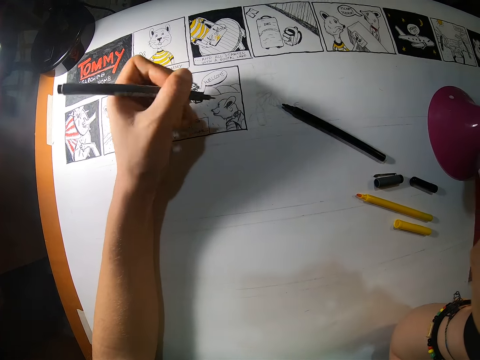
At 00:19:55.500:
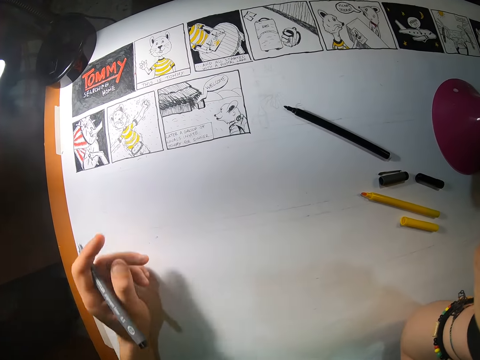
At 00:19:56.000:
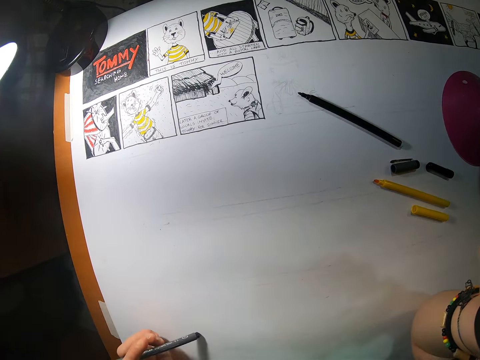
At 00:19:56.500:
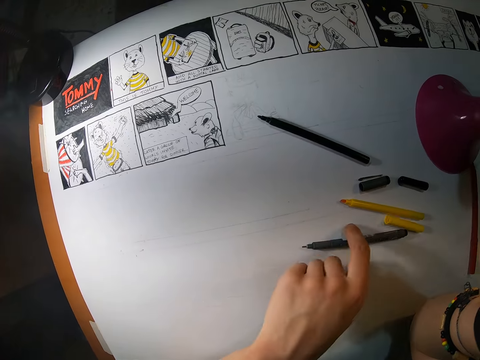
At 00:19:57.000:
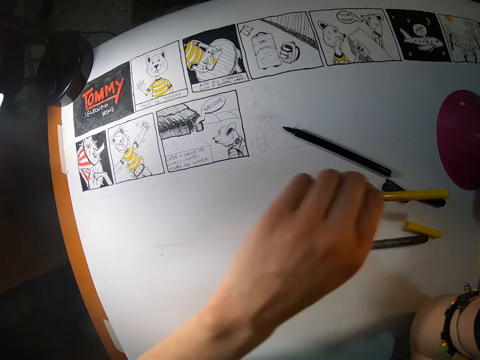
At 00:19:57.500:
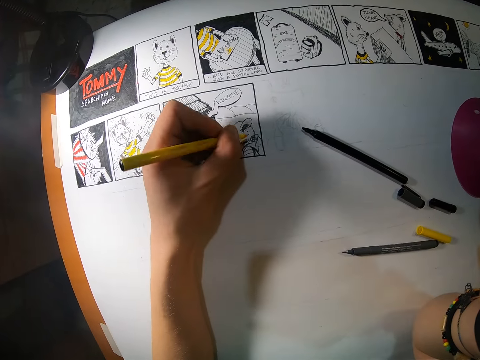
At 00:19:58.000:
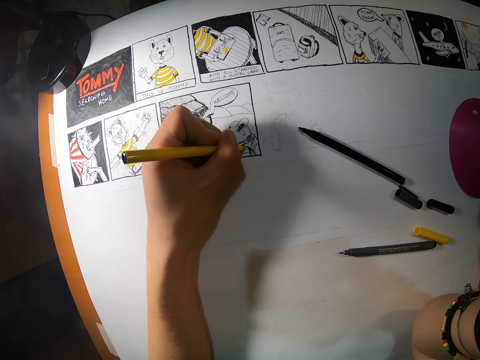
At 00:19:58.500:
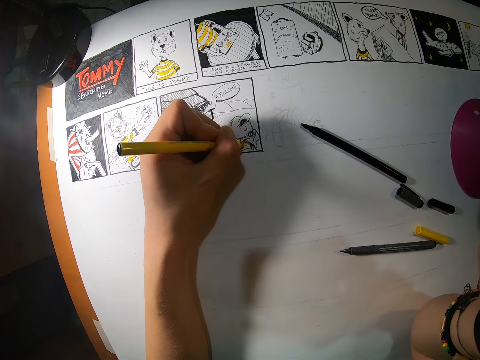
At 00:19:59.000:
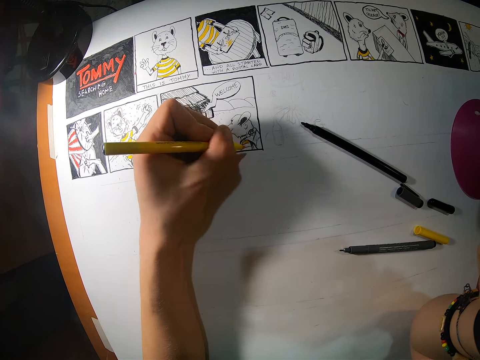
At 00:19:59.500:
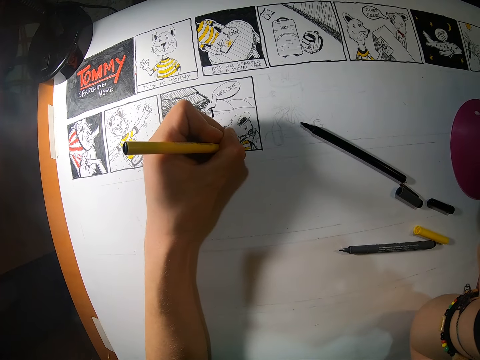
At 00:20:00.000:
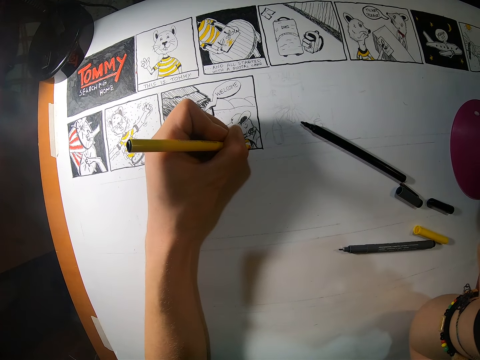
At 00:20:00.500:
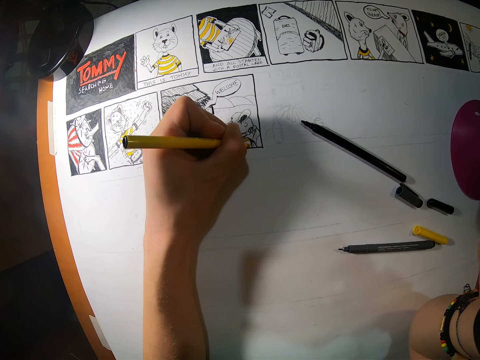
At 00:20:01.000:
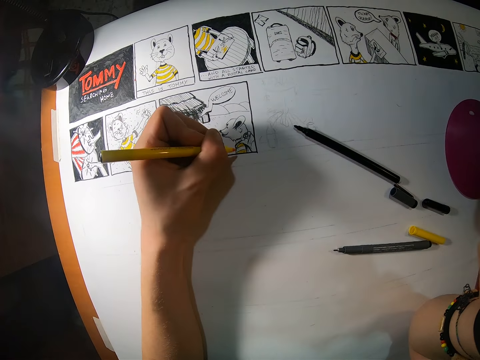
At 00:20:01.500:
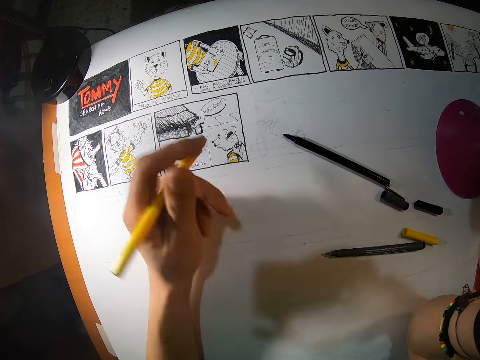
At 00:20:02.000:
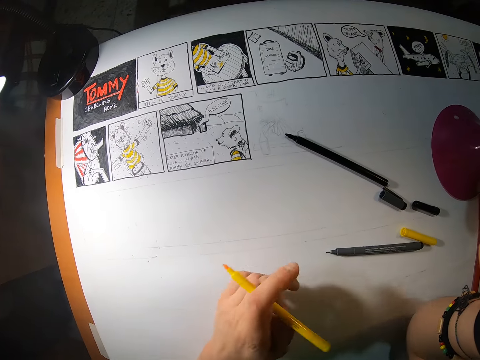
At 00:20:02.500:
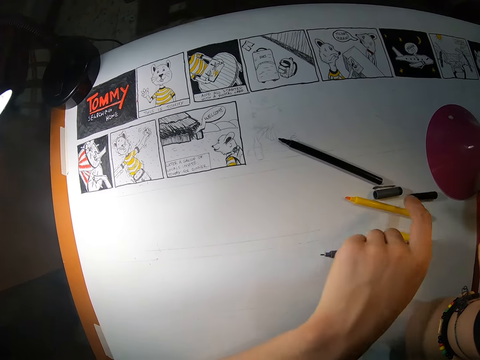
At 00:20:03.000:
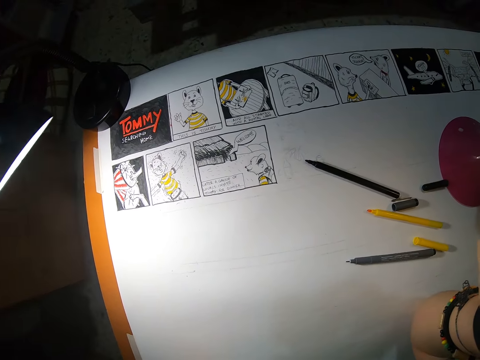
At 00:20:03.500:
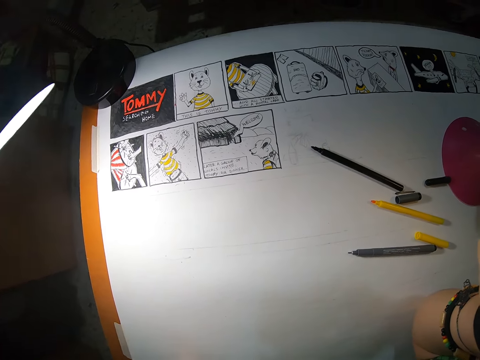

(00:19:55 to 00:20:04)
The camera wearer drops the black pen in her left hand onto the paper. She picks up a yellow pen from the paper with her left hand. She draws on the paper with the yellow pen in her left hand. She drops the yellow pen in her left hand onto the paper. She touches her face with her left hand.
